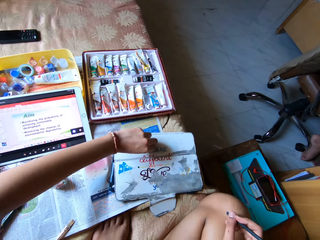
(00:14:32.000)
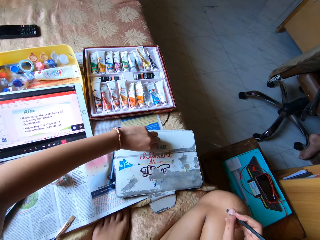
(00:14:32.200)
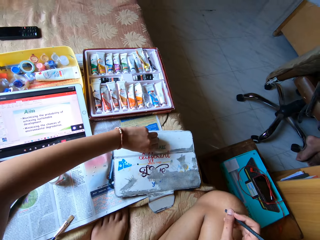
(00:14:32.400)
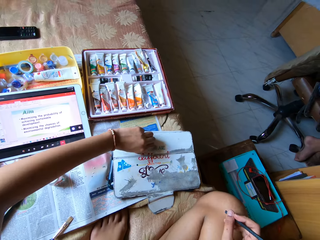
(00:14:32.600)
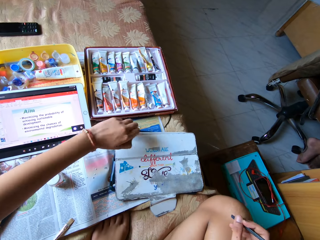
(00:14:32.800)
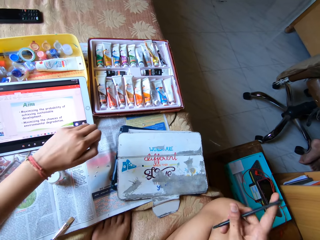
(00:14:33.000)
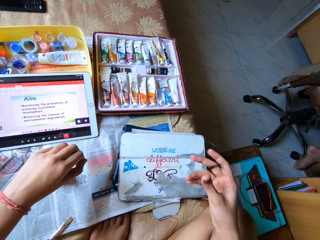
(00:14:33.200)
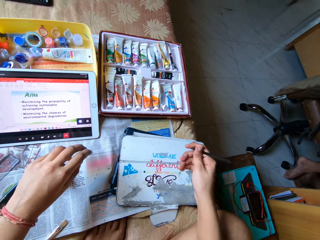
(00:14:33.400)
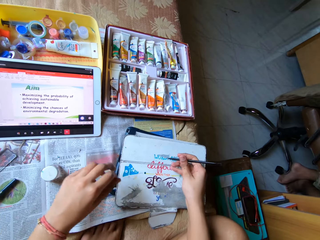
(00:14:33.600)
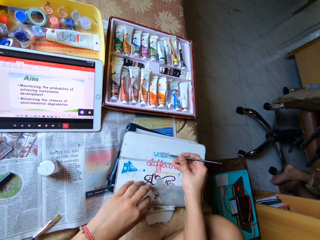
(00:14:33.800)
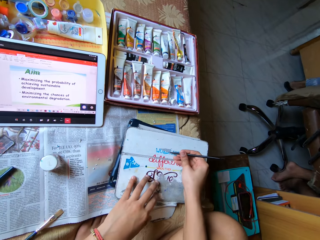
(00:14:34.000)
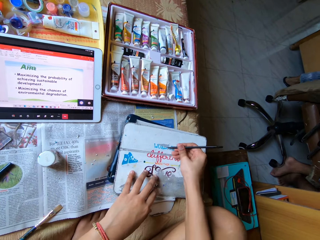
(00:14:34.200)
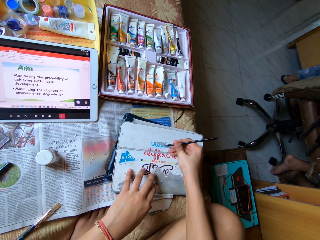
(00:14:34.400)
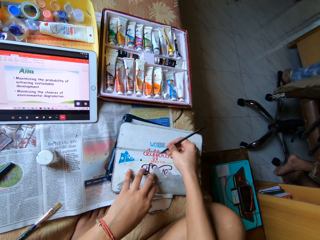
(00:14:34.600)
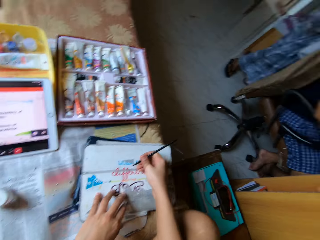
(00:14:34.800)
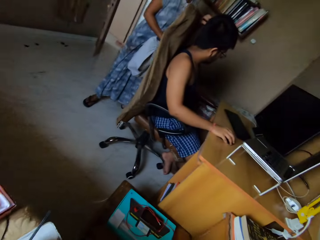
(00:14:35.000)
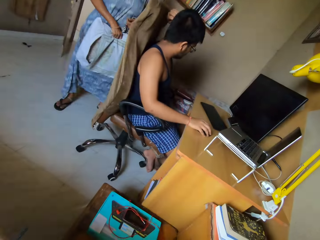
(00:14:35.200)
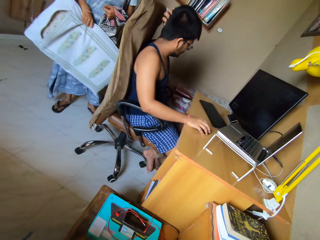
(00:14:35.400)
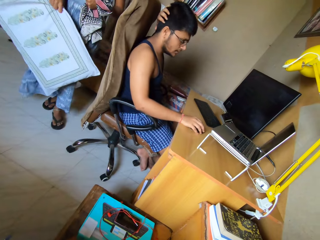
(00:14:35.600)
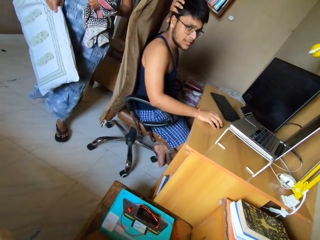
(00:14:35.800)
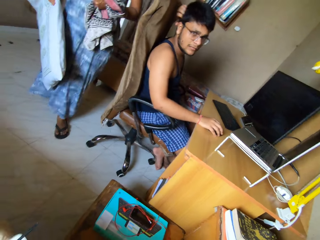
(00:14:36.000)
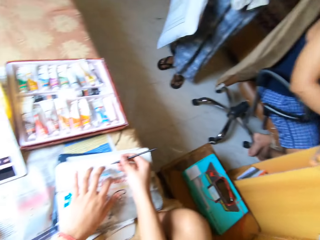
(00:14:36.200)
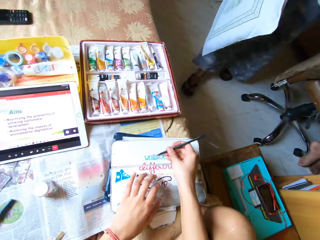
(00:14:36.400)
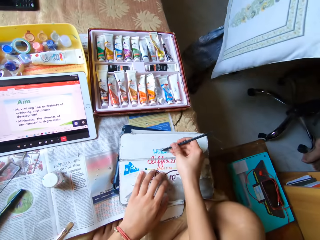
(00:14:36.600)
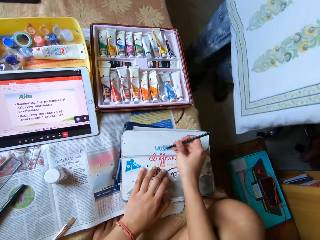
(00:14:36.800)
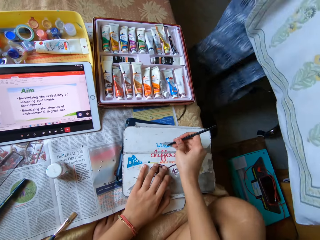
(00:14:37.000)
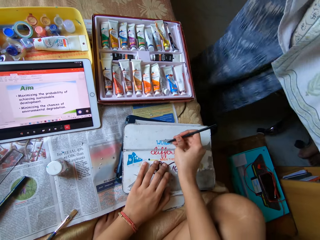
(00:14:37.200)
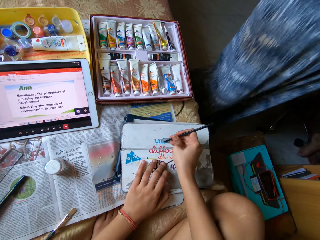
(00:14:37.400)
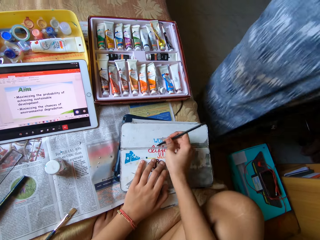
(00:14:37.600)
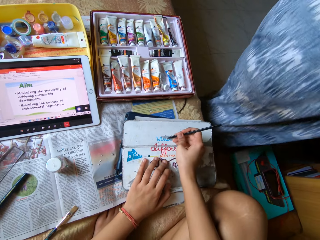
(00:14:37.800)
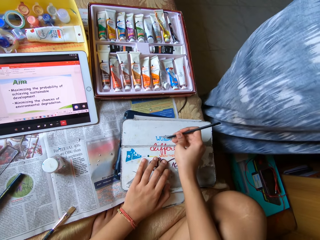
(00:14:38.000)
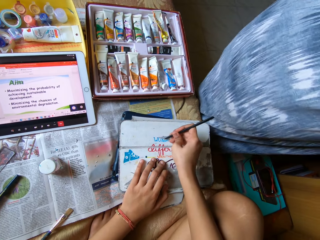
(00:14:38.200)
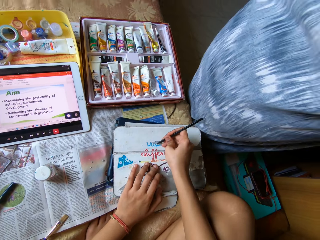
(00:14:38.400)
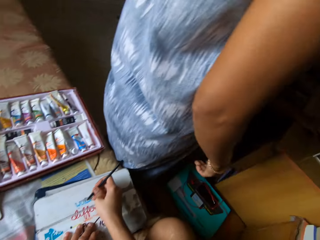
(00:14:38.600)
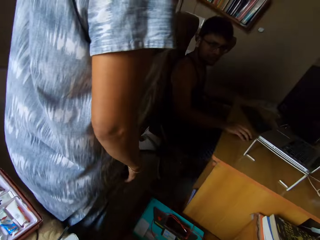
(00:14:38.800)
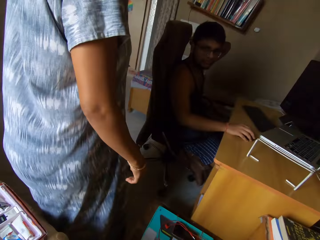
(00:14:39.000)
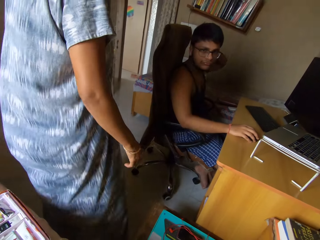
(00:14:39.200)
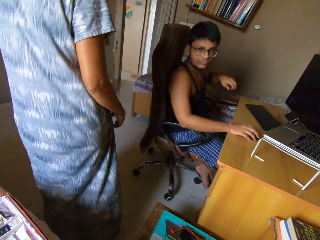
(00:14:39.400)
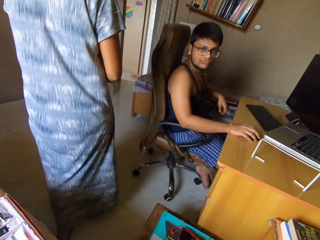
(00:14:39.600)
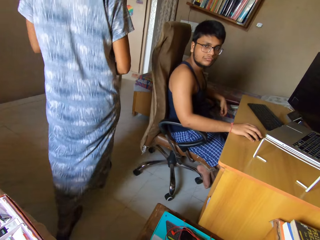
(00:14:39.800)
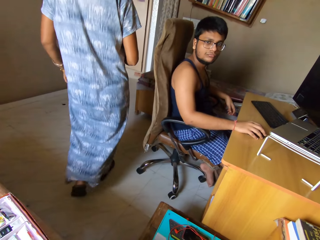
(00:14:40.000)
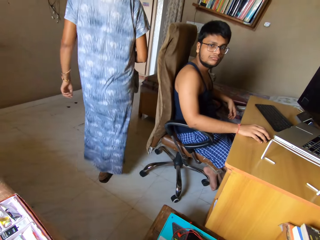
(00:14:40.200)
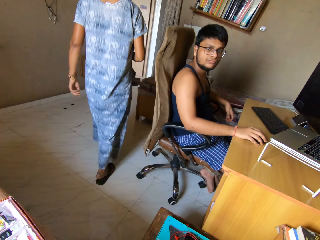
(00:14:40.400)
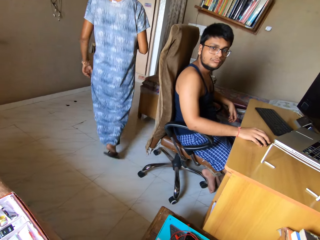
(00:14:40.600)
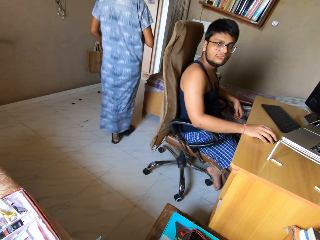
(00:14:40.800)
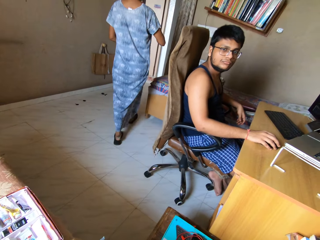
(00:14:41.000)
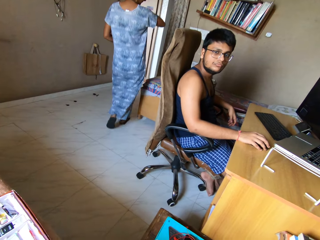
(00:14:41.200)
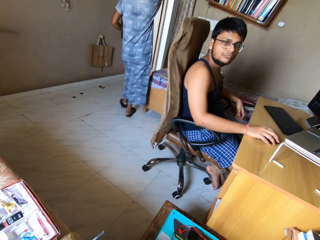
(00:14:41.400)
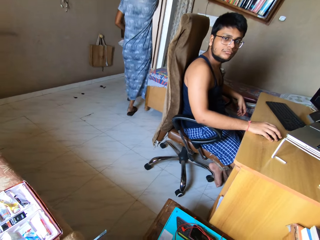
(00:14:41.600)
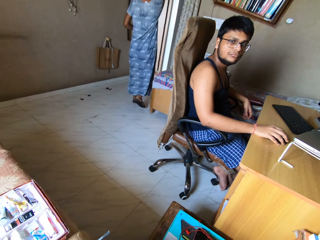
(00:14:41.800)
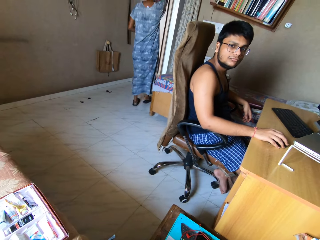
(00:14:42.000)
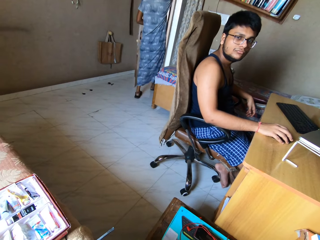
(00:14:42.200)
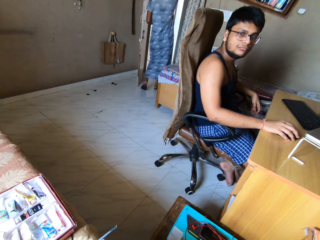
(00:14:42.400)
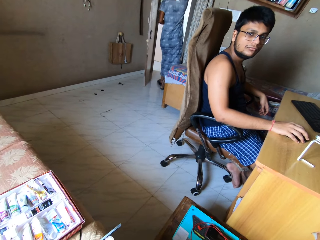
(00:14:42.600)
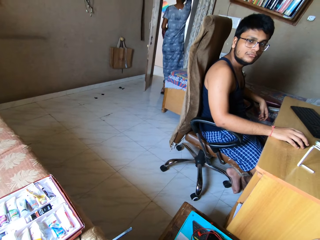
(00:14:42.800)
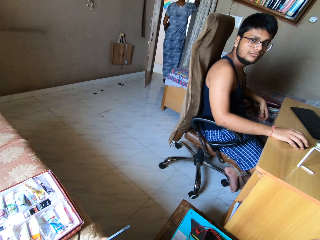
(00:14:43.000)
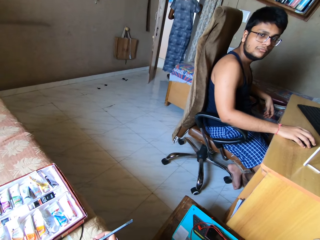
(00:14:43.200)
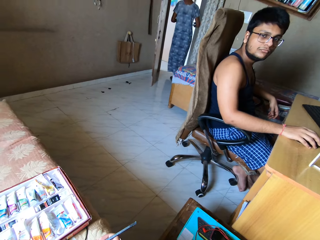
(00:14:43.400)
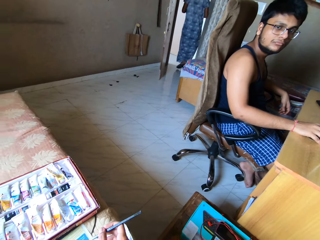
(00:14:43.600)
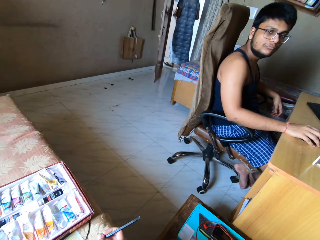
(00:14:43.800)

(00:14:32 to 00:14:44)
The camera wearer scrapes paint off the tab cover on the bed with the spatula in his right hand. He removes a sticker from the cover. He looks around.

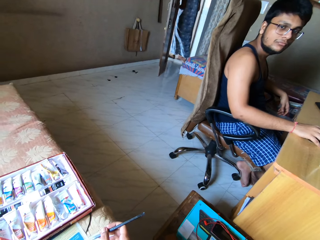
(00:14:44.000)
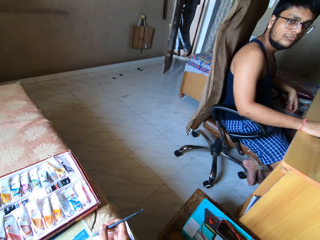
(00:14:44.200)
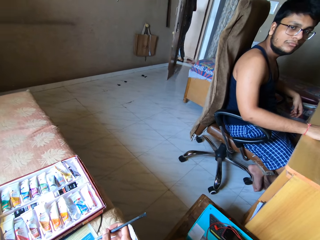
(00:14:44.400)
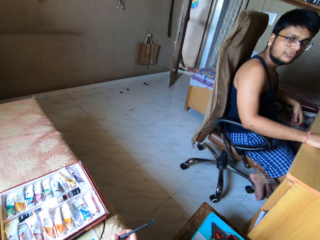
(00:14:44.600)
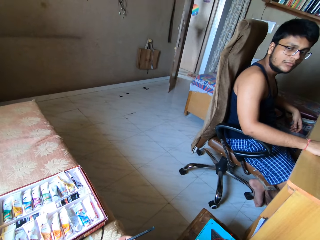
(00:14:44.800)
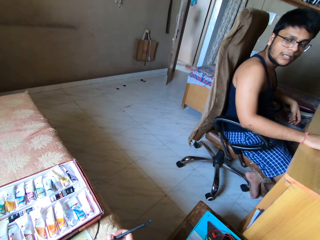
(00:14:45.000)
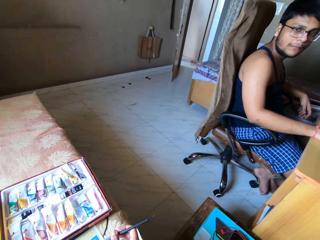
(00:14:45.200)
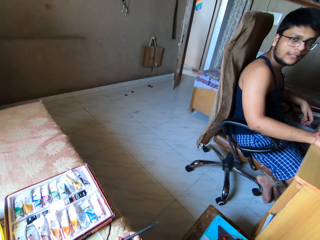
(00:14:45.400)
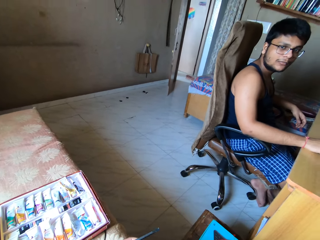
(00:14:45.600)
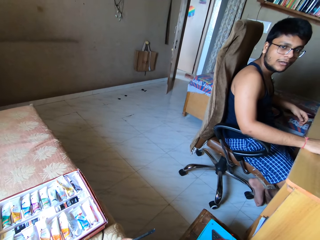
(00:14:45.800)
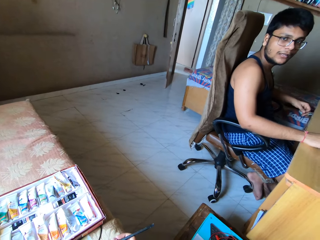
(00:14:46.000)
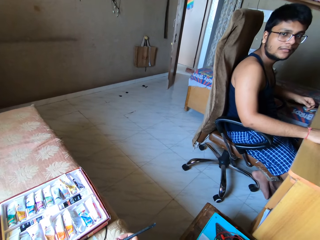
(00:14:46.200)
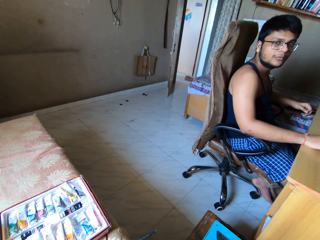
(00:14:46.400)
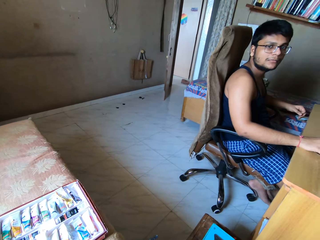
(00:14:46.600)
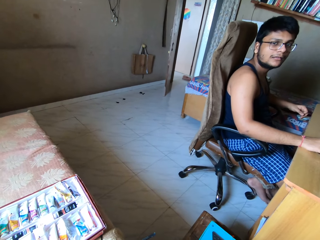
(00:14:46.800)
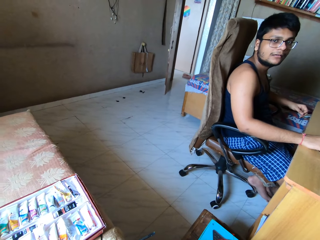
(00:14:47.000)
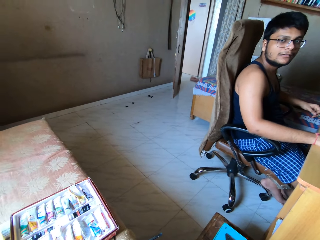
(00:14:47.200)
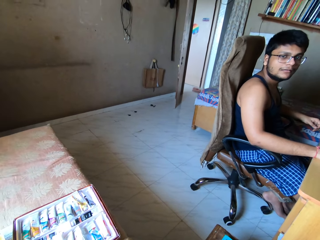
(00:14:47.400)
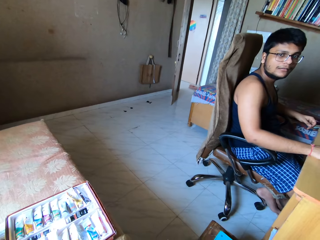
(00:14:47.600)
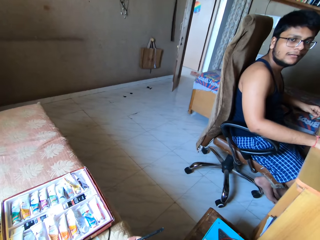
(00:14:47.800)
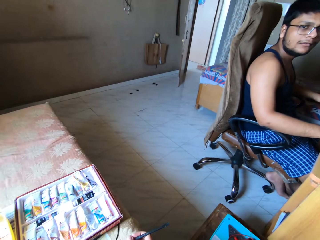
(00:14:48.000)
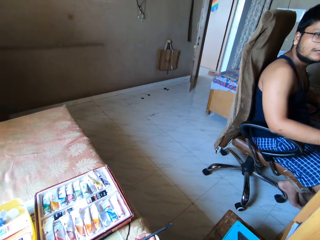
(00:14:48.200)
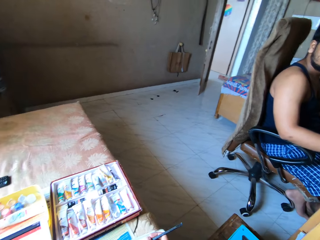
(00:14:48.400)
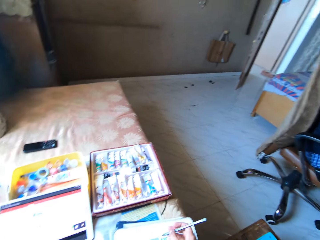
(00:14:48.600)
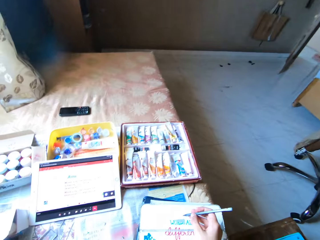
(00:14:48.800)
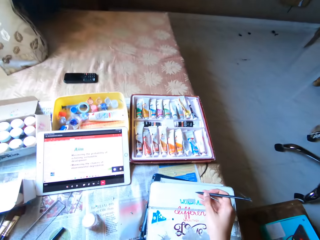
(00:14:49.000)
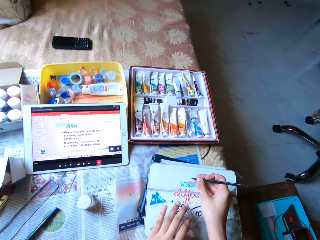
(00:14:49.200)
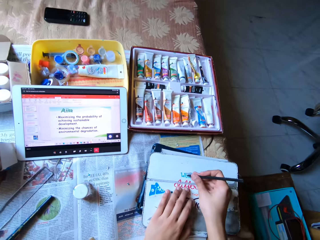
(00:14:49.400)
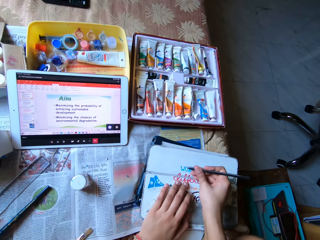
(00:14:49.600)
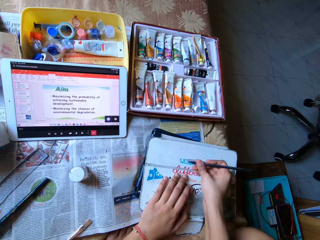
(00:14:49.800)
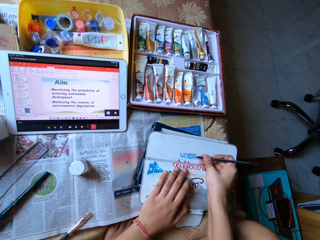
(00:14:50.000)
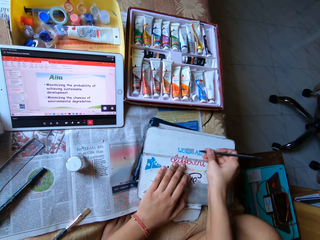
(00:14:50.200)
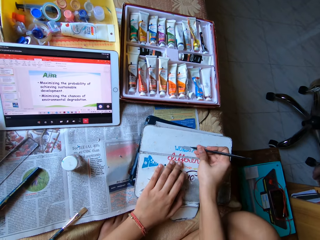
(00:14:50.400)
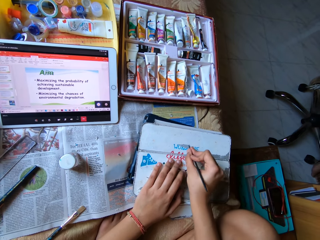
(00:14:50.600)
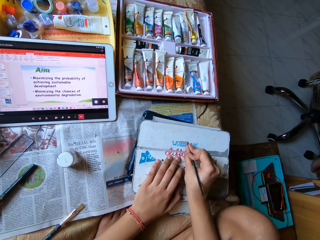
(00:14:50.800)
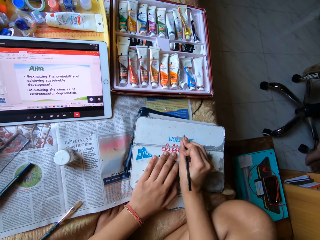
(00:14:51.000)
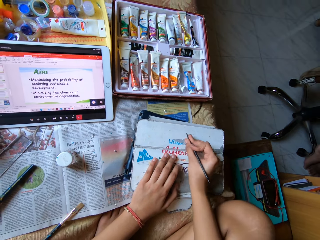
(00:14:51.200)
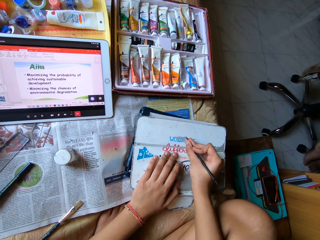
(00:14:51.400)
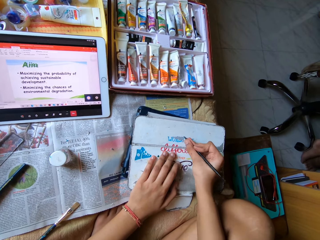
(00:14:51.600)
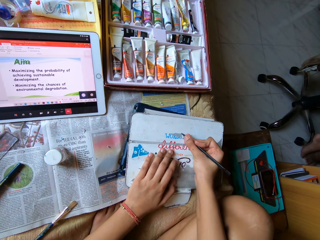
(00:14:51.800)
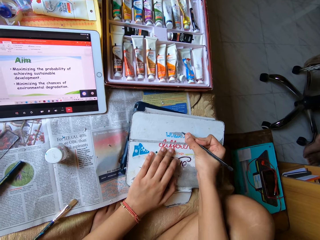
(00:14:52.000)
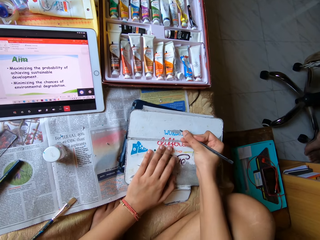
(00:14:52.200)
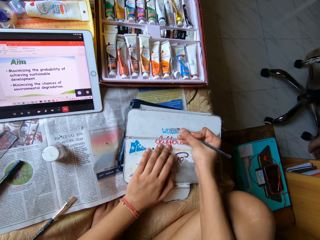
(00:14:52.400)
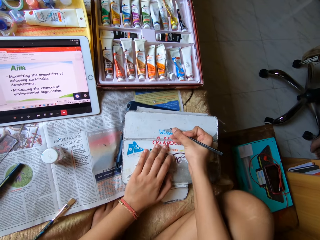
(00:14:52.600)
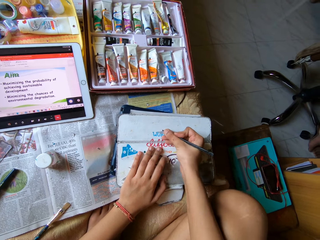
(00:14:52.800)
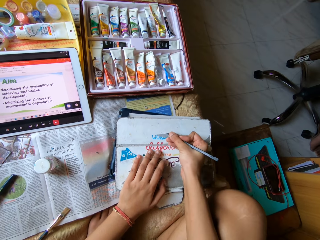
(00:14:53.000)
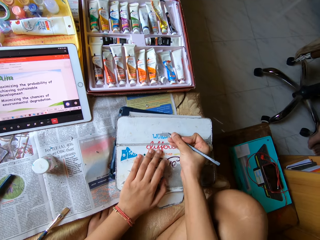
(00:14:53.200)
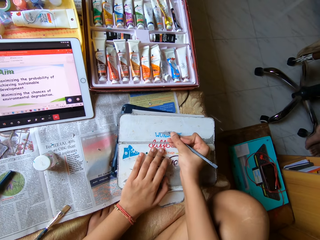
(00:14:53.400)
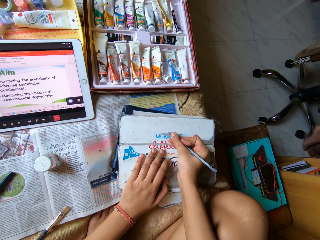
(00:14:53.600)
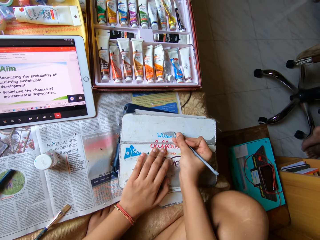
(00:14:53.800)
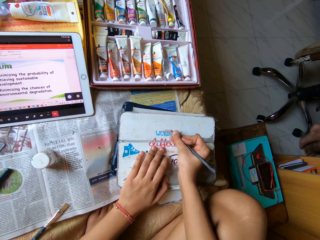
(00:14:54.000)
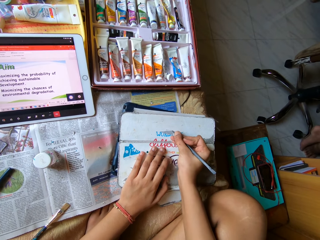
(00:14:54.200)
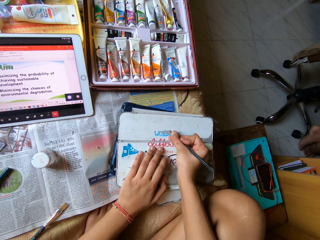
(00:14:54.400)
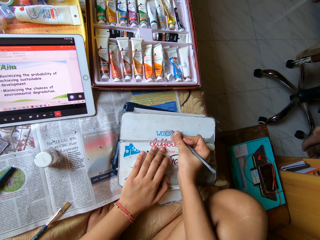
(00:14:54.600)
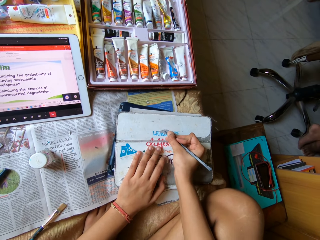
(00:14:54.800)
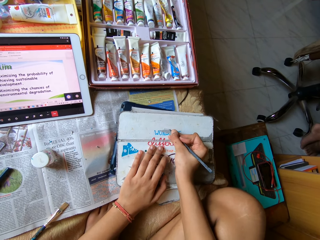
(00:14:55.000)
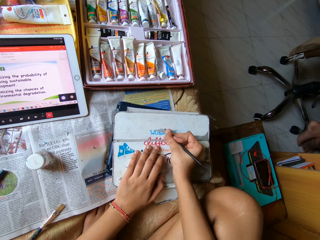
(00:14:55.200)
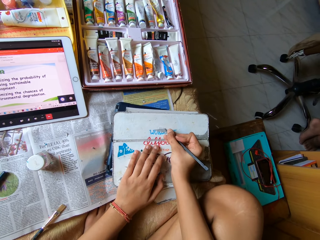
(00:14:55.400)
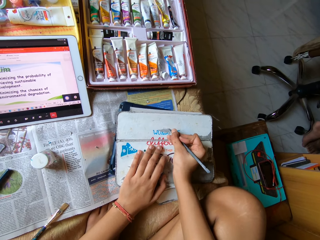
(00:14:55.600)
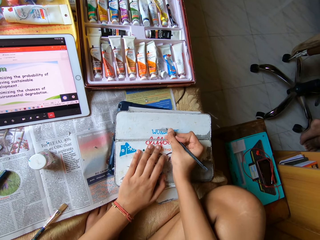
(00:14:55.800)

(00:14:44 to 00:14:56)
Someone interacts with a person. The camera wearer removes a sticker from the cover.
